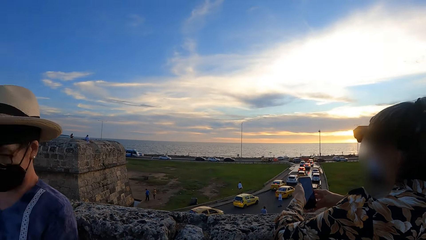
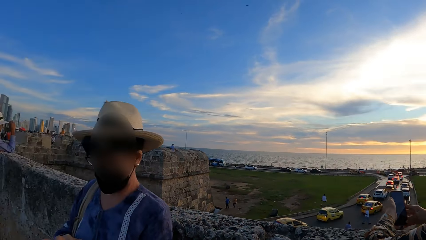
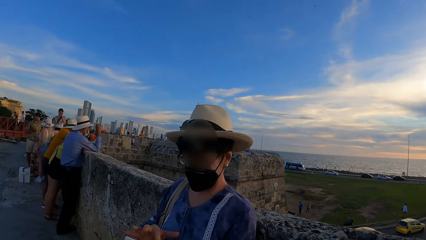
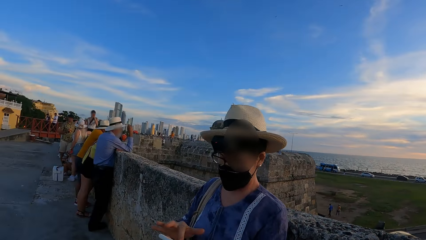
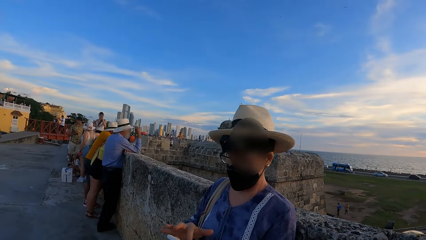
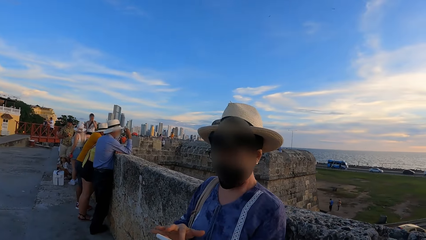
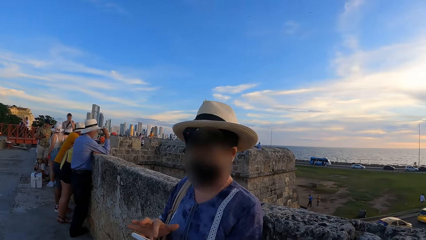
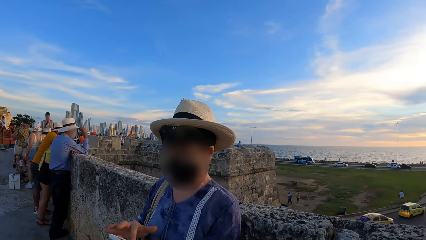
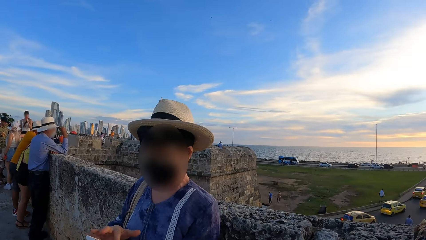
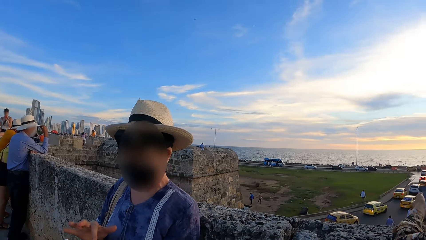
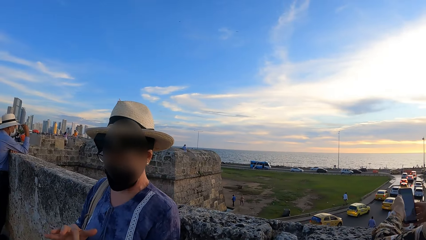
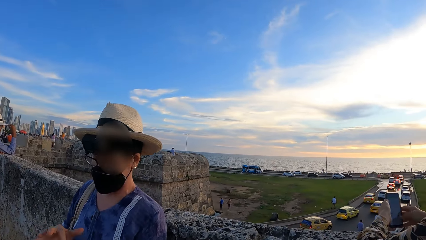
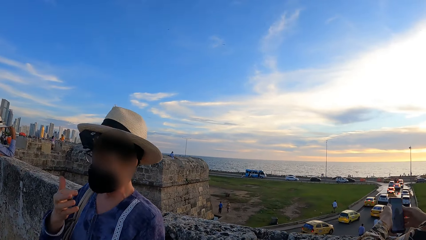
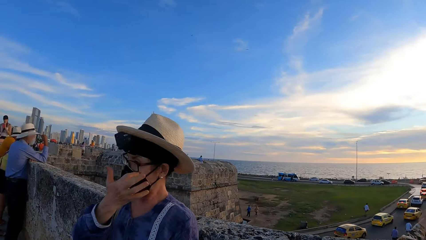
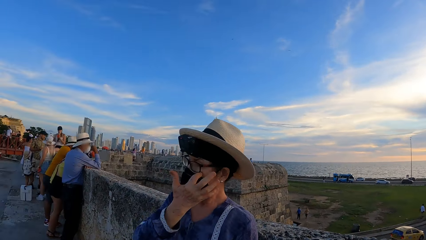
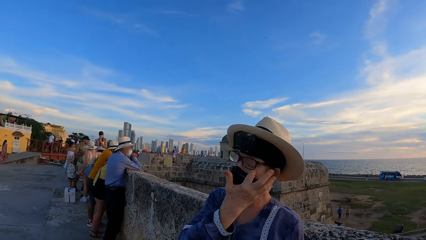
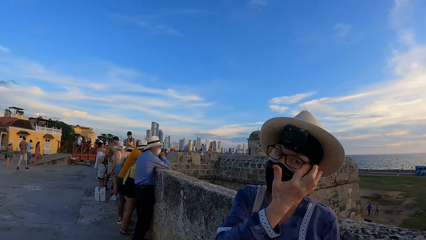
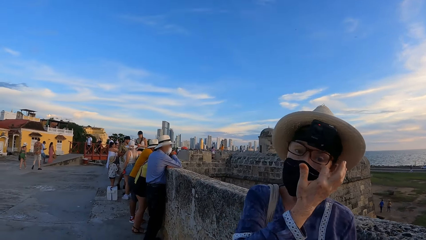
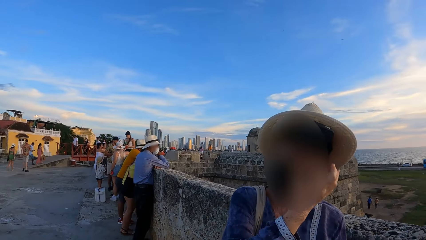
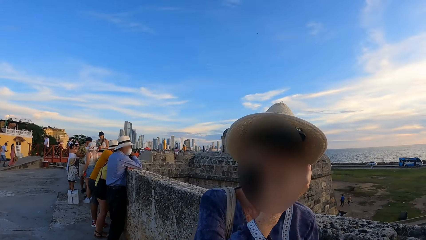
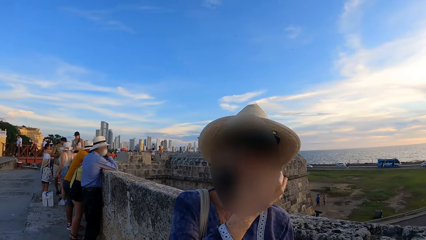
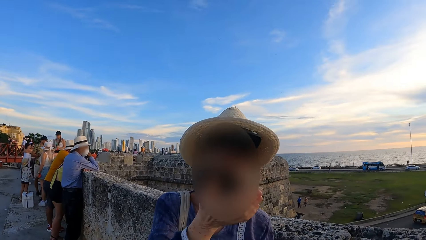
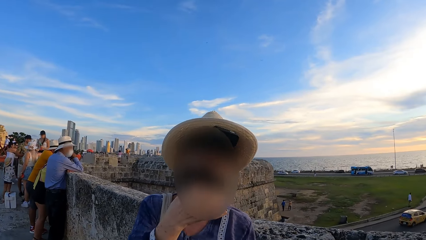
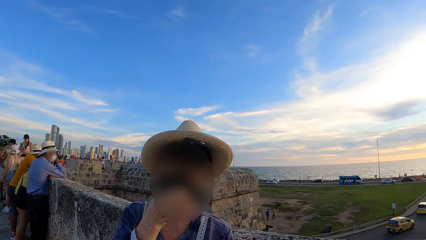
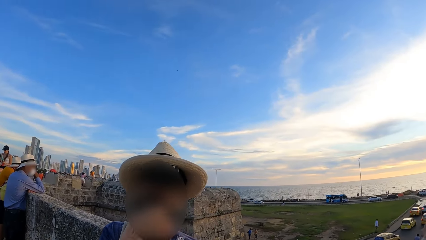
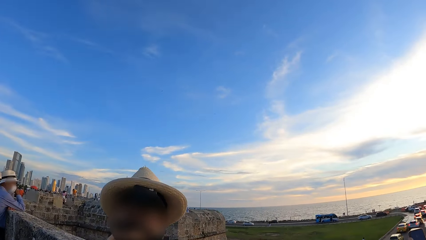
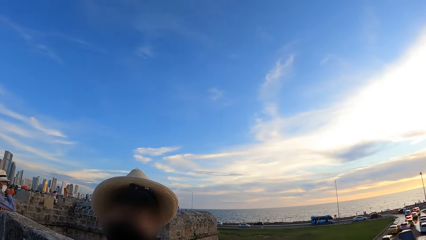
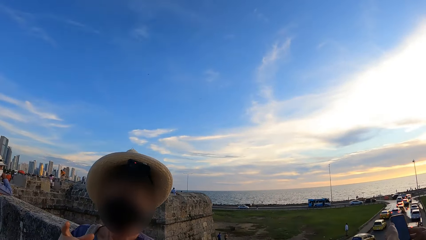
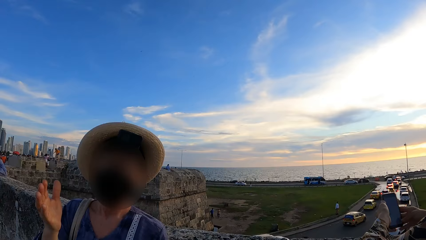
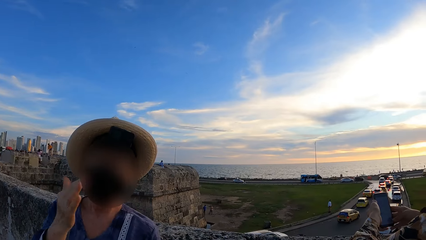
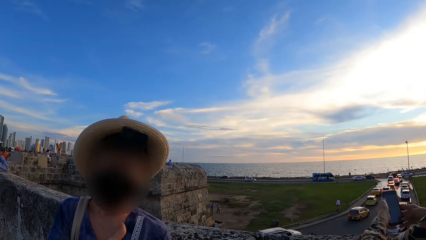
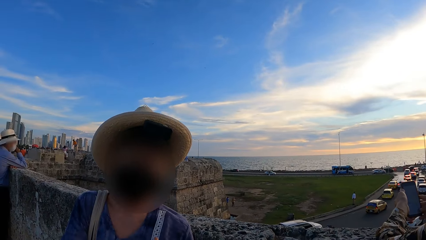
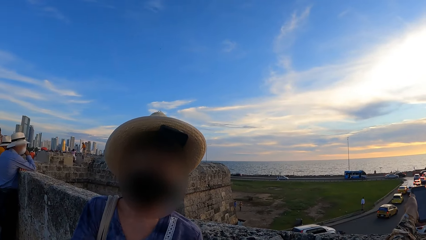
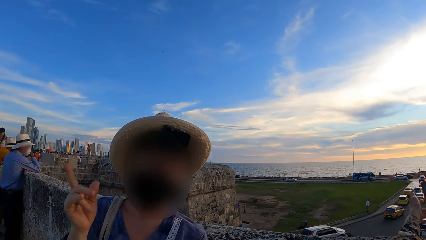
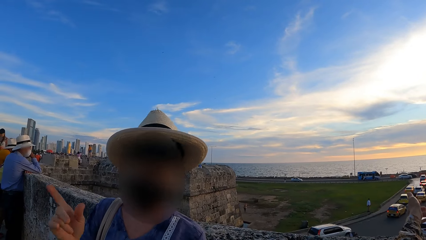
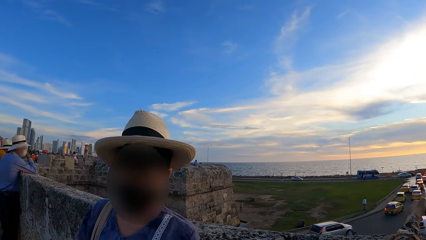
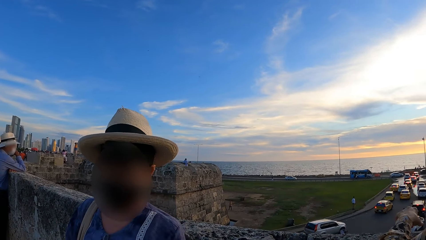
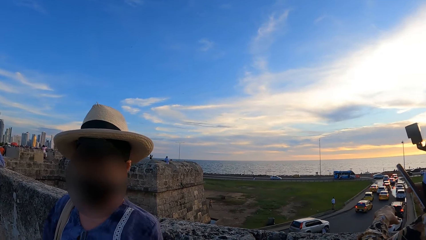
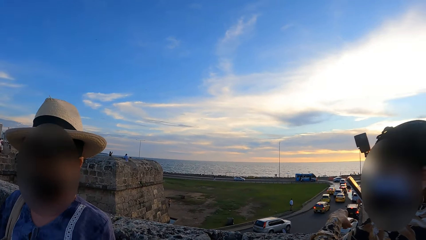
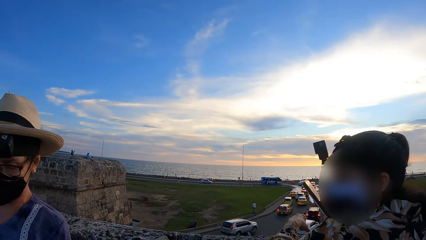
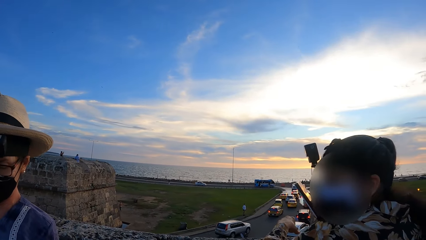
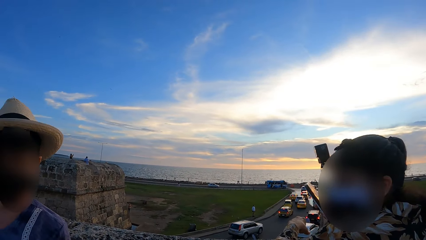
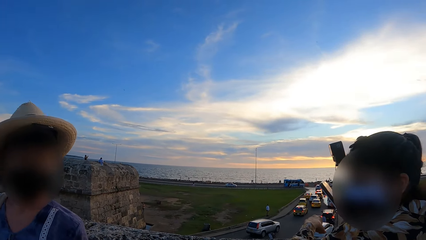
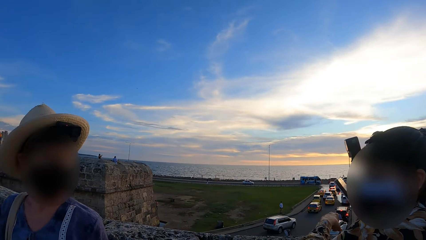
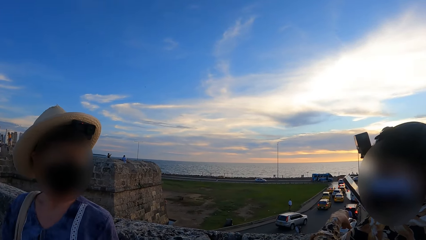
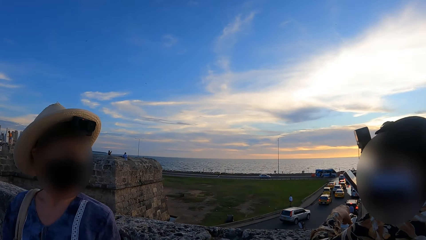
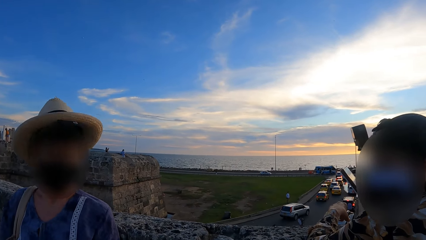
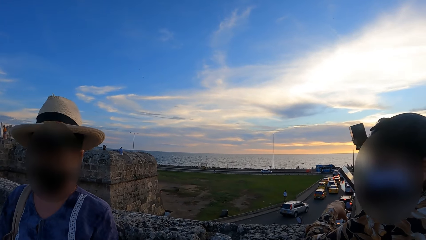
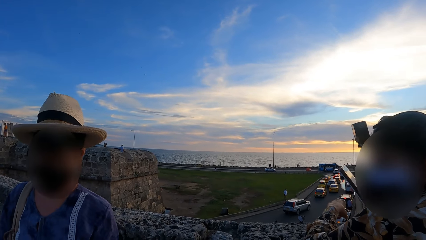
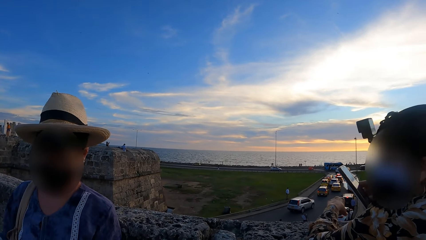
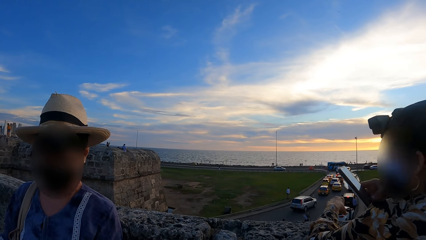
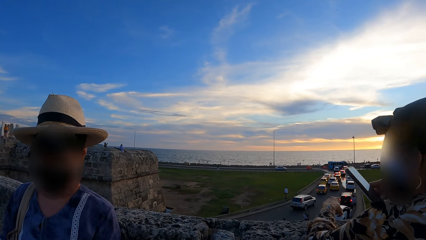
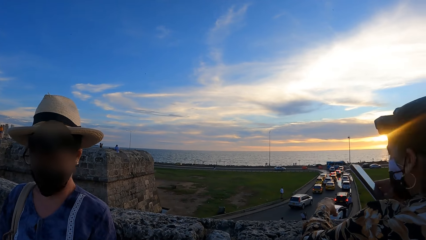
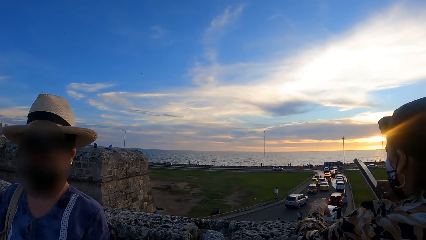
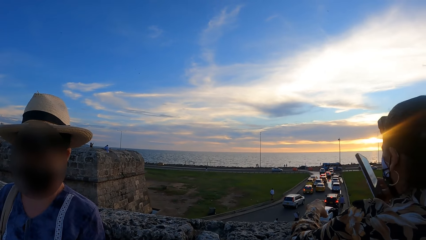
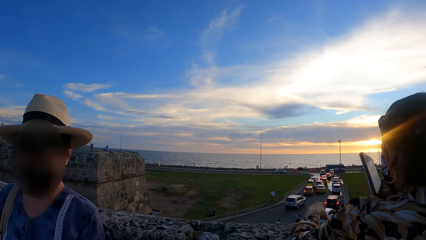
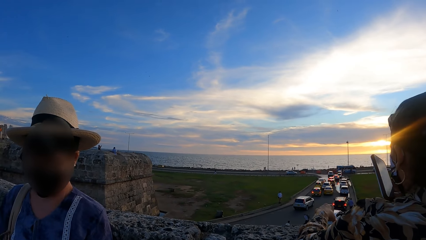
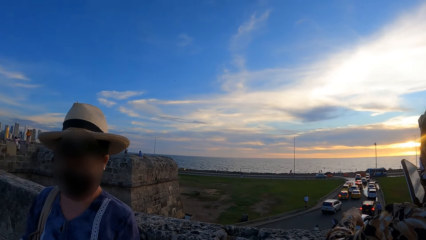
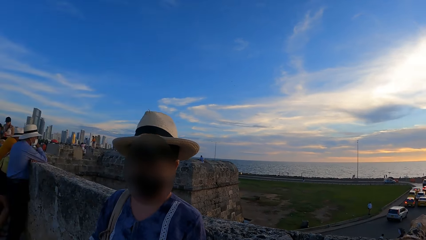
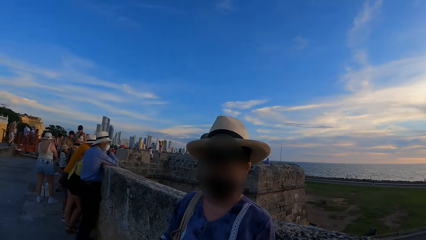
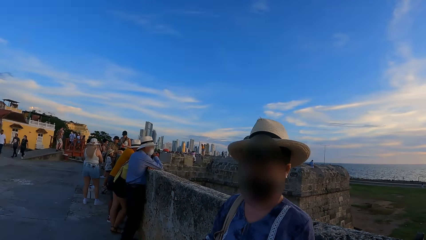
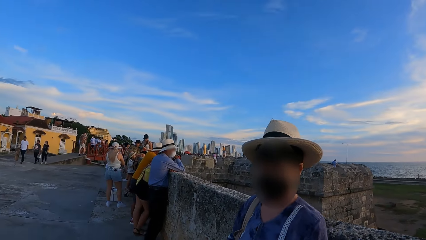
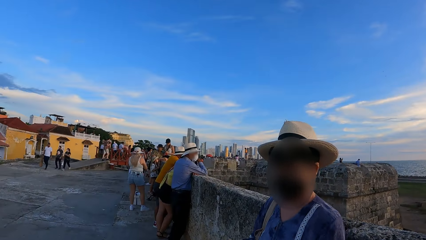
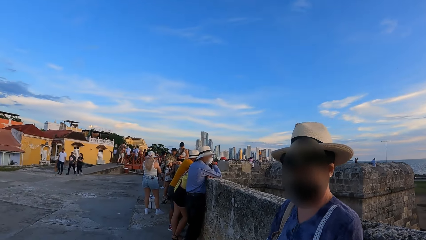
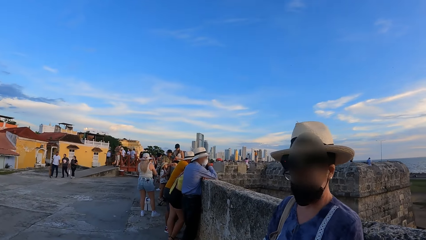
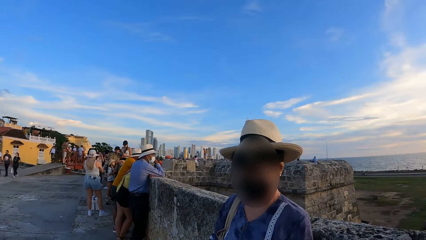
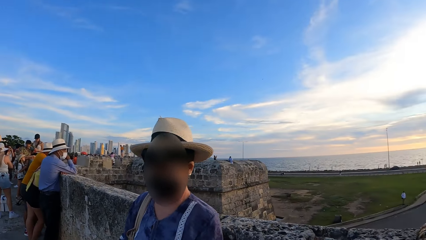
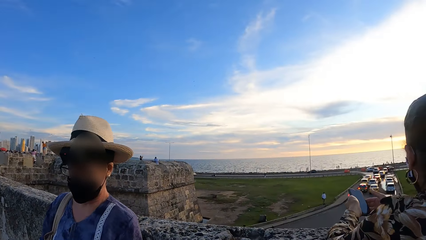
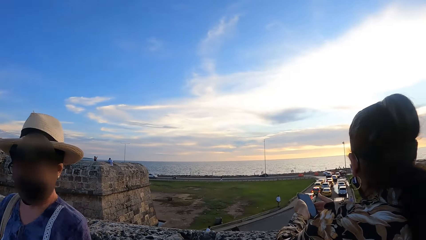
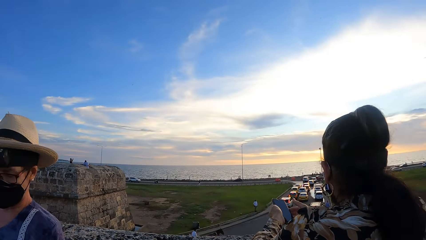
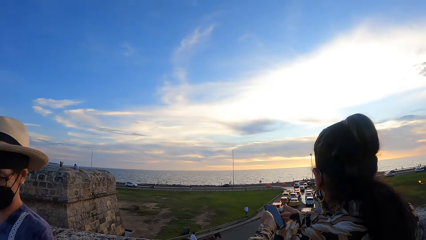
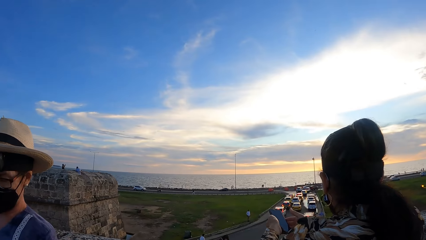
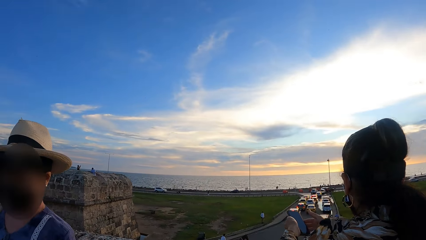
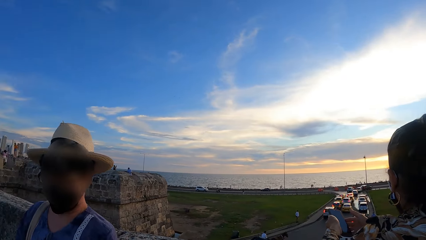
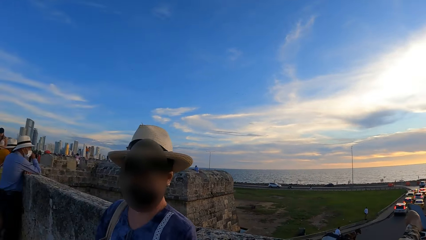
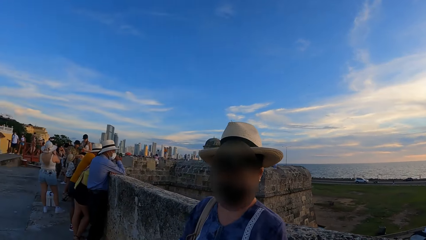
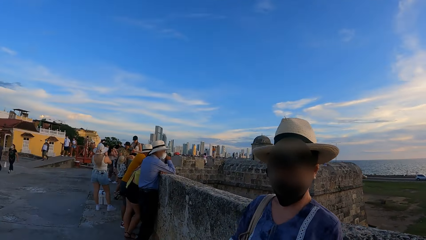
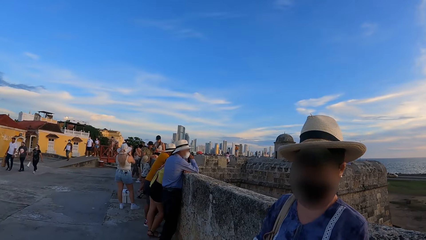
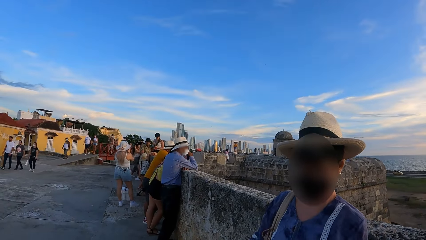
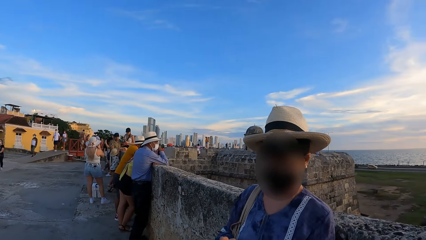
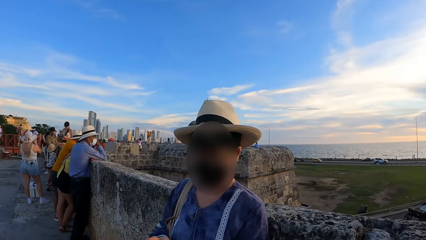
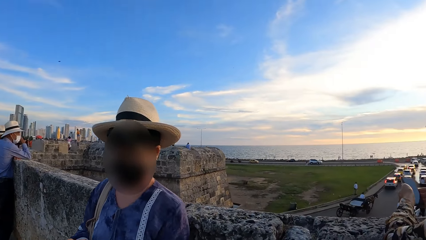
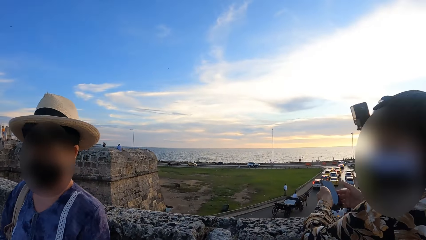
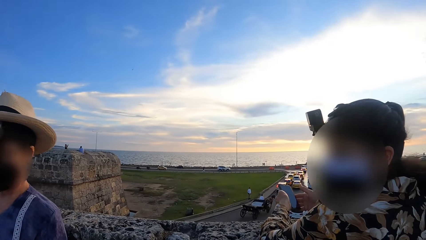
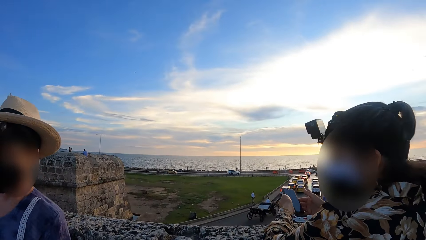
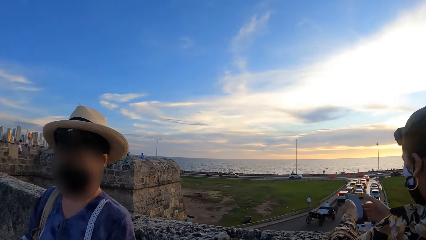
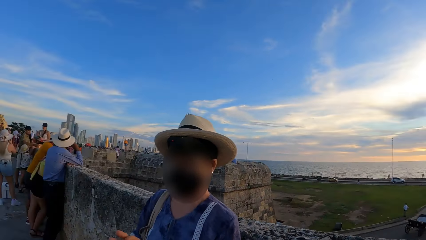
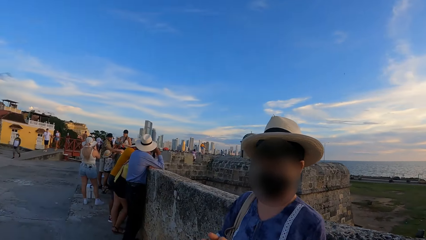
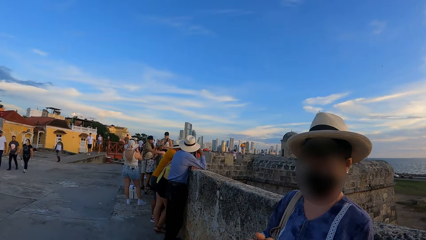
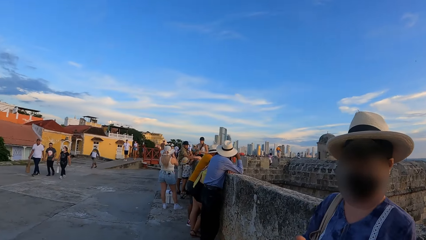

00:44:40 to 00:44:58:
The camera wearer looks around a road. They interact with a lady. The lady interacts with the camera wearer. The camera wearer interacts with another lady. The first lady interacts with the other lady. The camera wearer interacts with the first lady. They look around the road.
